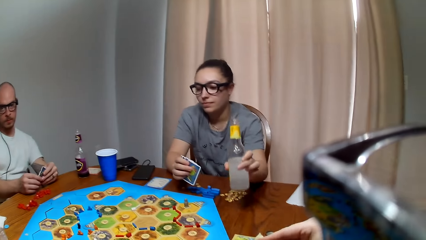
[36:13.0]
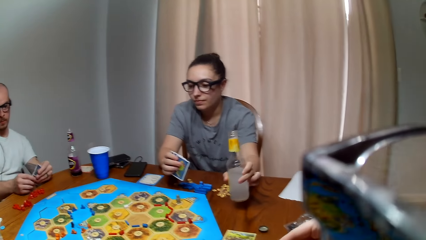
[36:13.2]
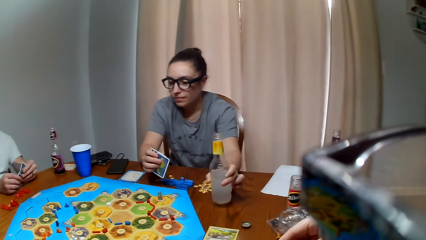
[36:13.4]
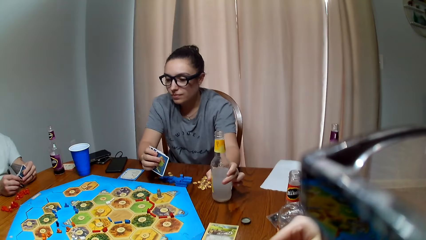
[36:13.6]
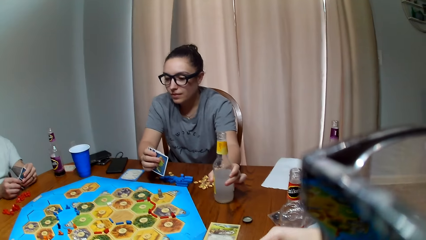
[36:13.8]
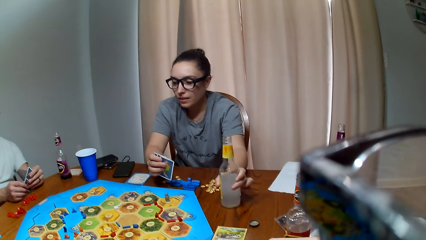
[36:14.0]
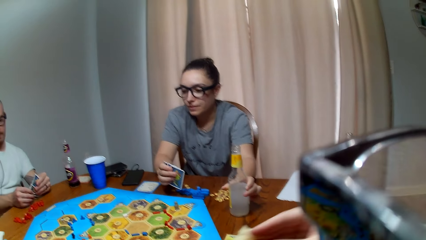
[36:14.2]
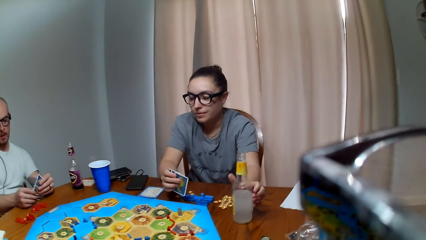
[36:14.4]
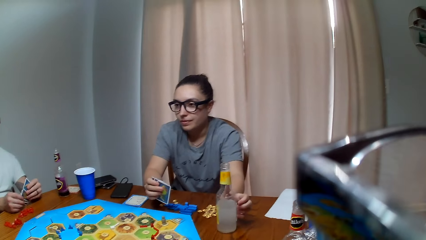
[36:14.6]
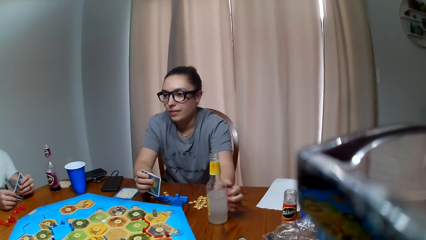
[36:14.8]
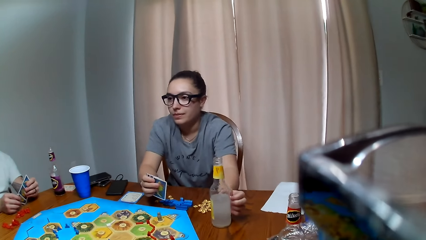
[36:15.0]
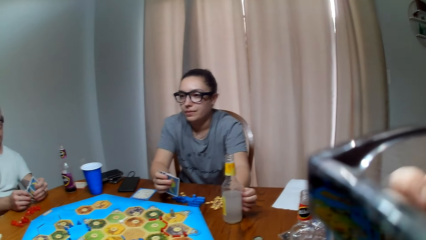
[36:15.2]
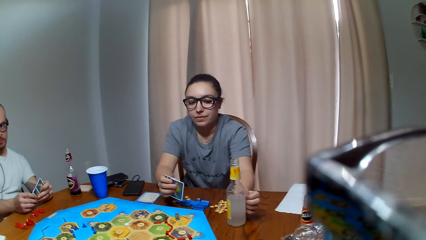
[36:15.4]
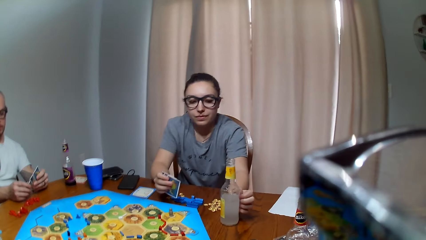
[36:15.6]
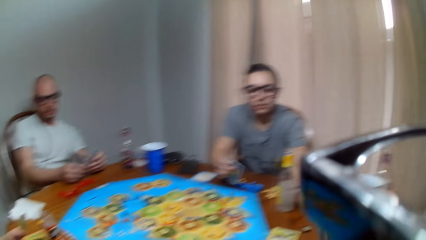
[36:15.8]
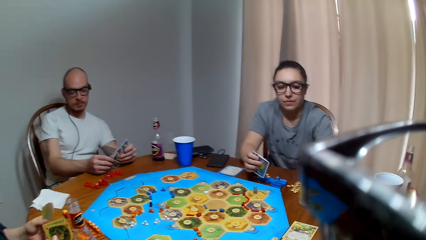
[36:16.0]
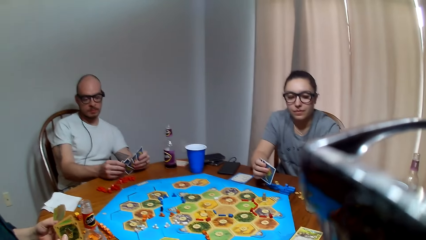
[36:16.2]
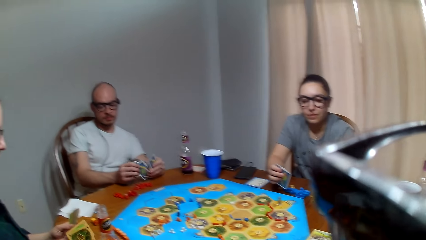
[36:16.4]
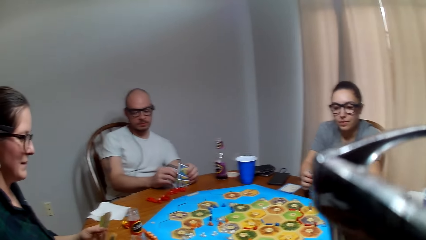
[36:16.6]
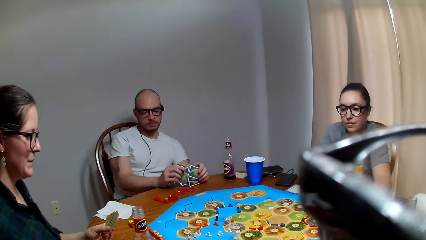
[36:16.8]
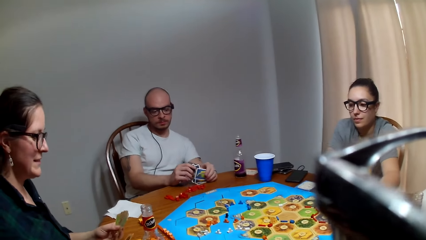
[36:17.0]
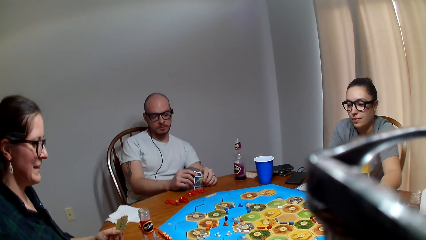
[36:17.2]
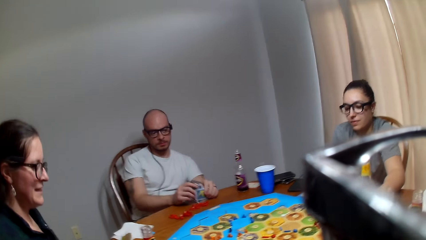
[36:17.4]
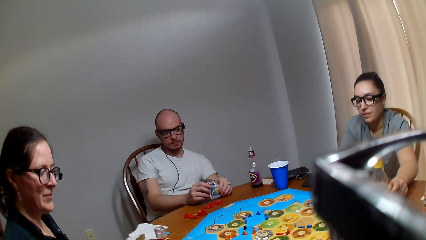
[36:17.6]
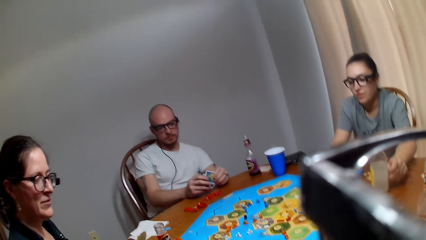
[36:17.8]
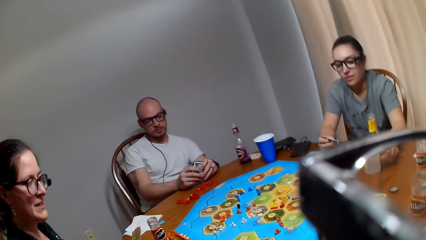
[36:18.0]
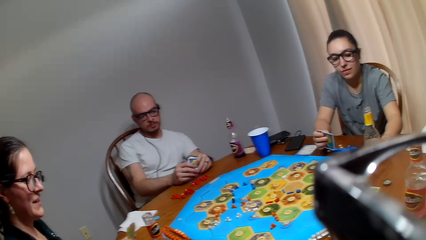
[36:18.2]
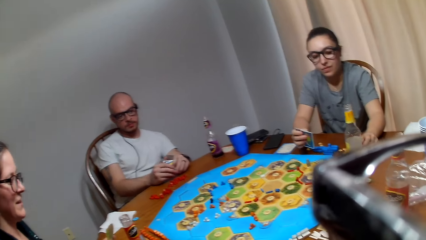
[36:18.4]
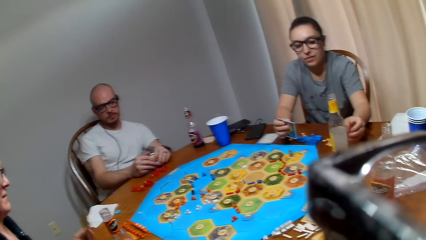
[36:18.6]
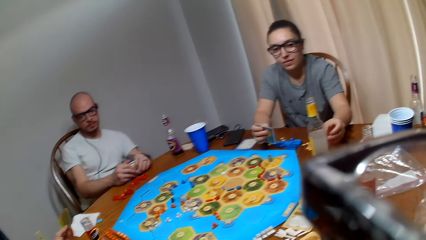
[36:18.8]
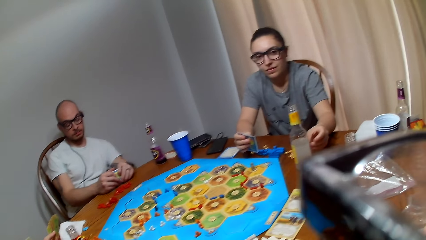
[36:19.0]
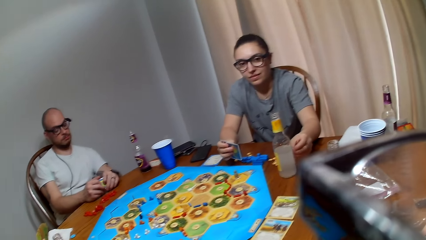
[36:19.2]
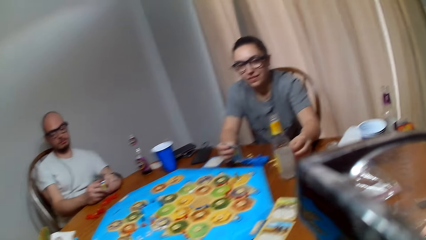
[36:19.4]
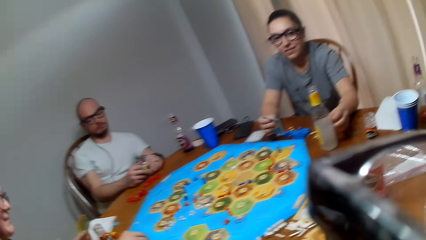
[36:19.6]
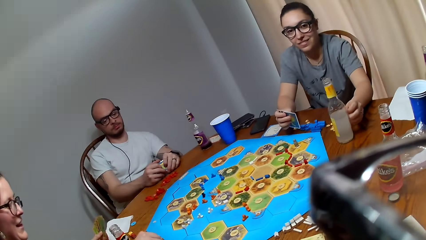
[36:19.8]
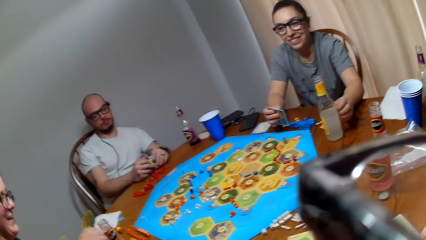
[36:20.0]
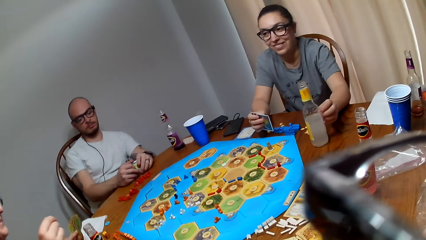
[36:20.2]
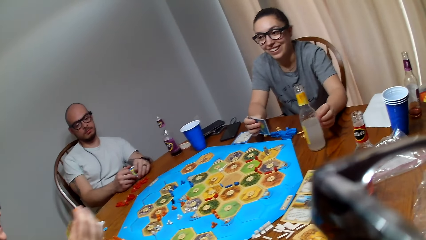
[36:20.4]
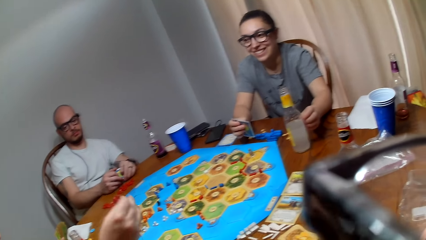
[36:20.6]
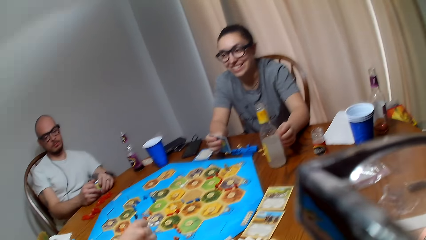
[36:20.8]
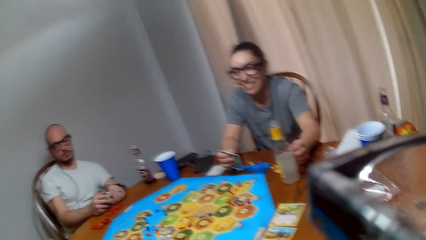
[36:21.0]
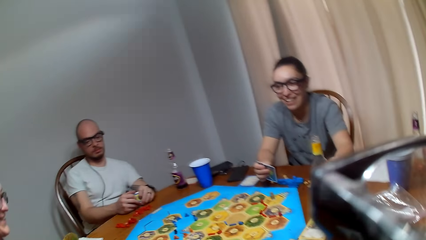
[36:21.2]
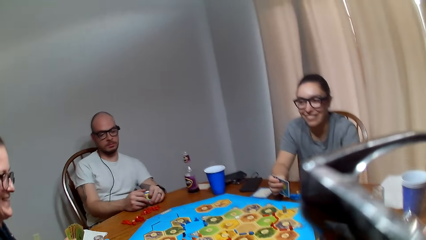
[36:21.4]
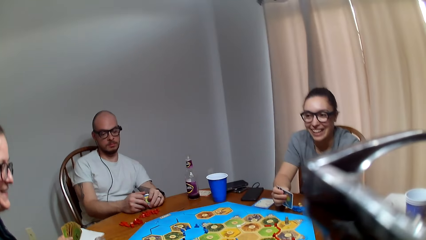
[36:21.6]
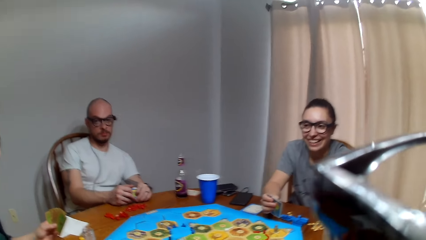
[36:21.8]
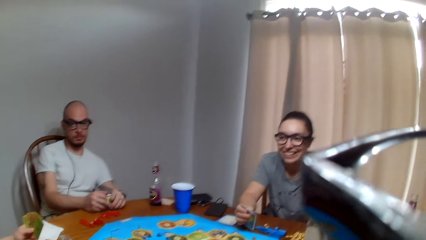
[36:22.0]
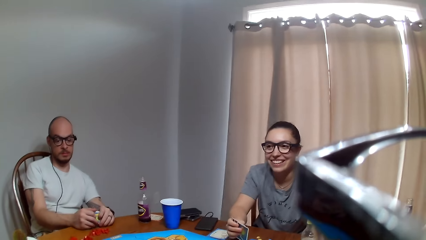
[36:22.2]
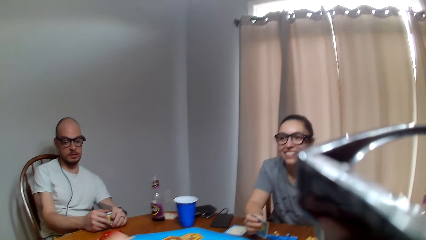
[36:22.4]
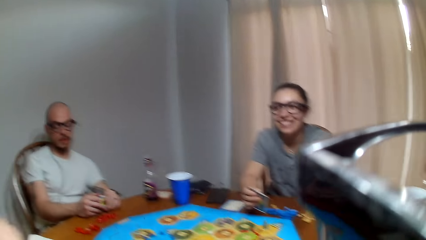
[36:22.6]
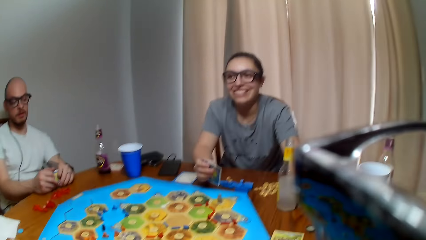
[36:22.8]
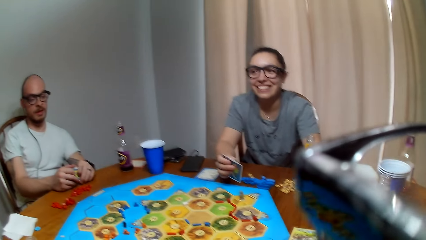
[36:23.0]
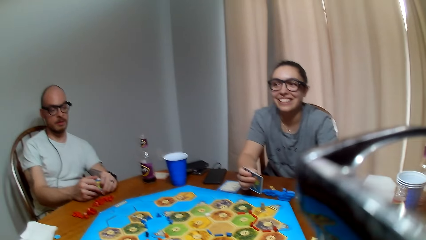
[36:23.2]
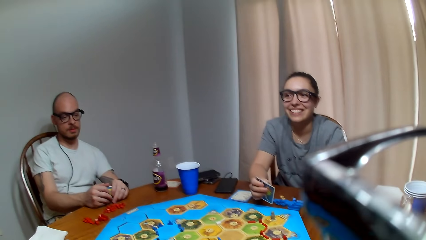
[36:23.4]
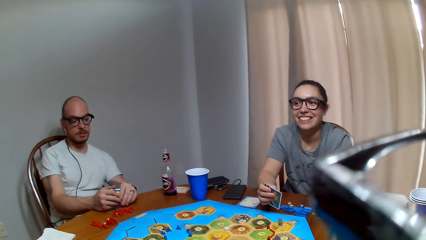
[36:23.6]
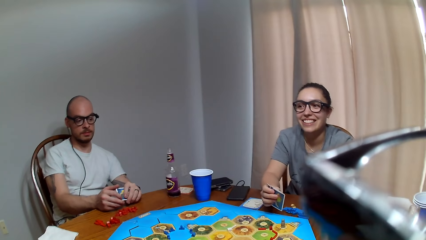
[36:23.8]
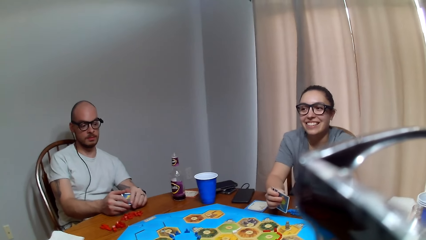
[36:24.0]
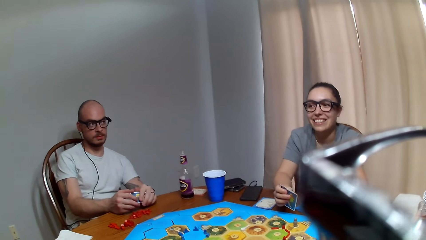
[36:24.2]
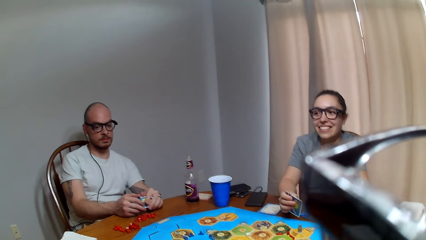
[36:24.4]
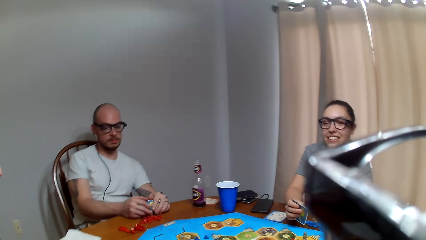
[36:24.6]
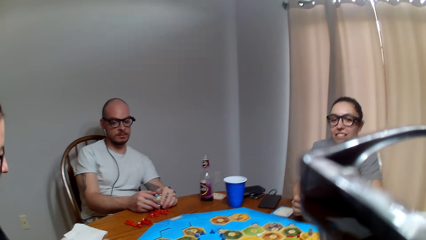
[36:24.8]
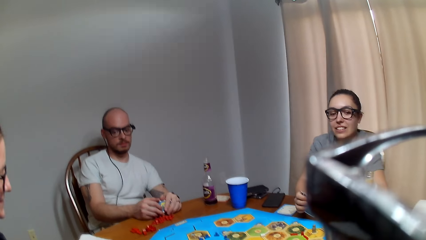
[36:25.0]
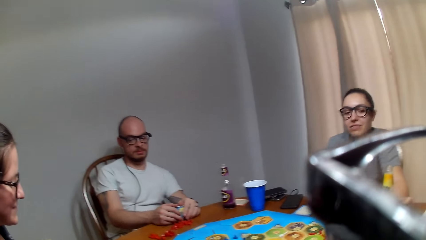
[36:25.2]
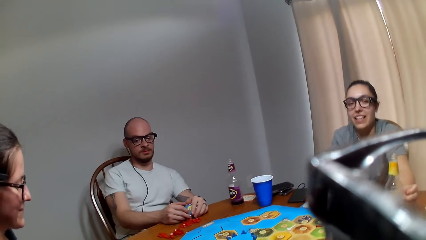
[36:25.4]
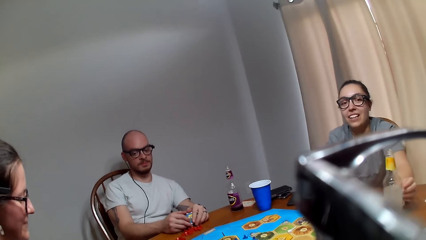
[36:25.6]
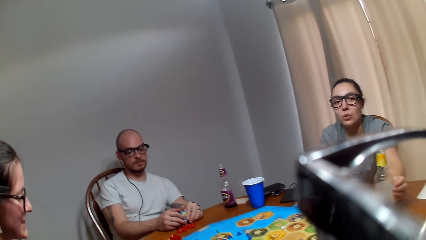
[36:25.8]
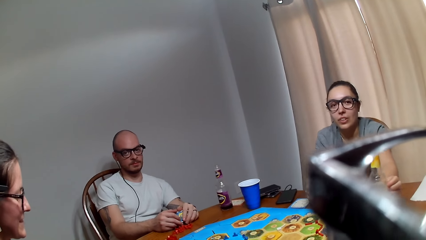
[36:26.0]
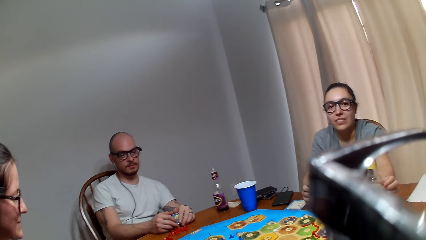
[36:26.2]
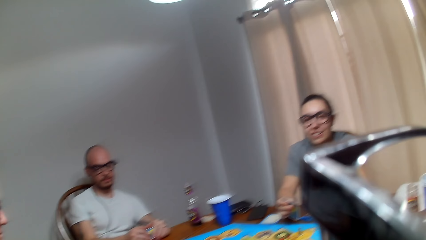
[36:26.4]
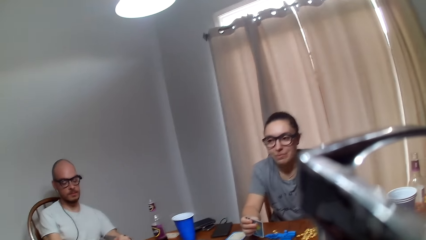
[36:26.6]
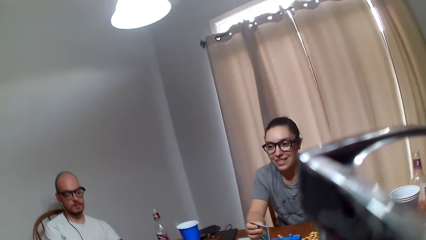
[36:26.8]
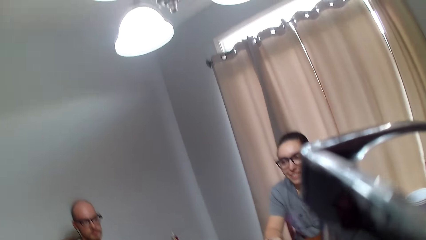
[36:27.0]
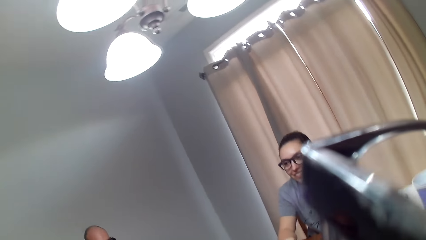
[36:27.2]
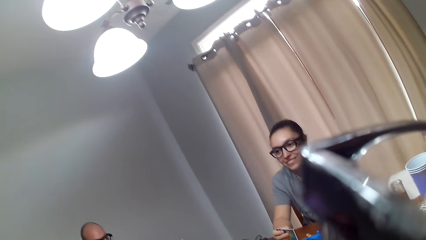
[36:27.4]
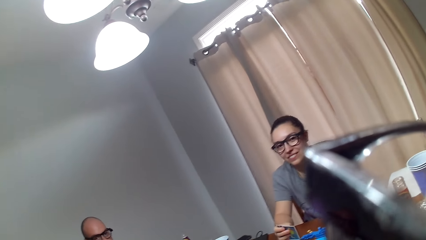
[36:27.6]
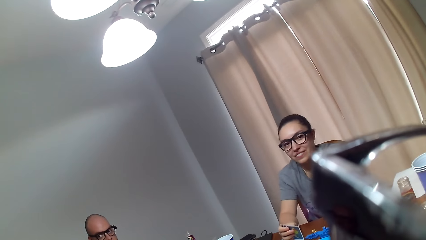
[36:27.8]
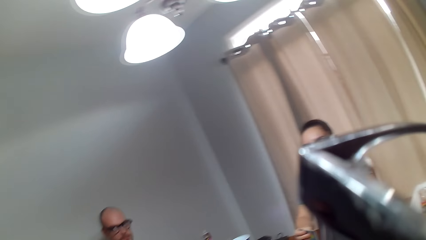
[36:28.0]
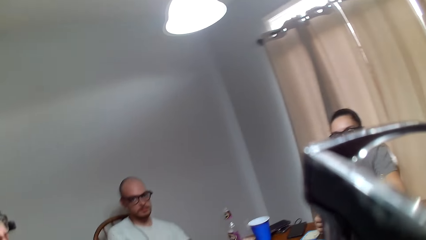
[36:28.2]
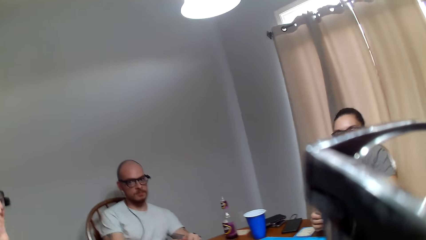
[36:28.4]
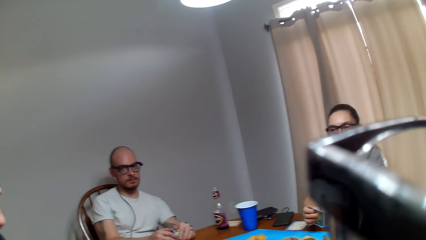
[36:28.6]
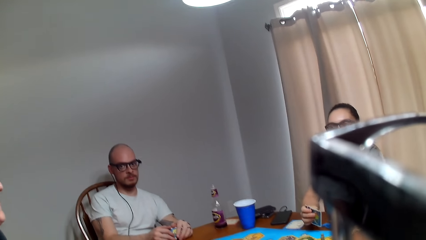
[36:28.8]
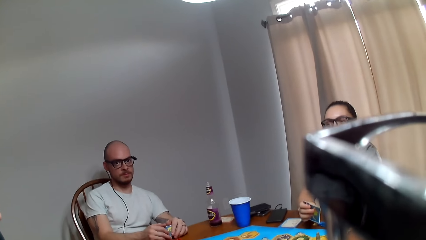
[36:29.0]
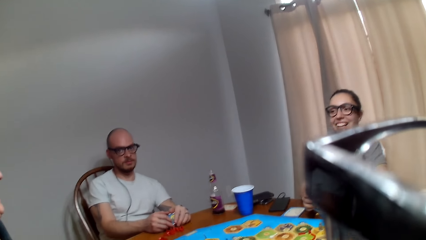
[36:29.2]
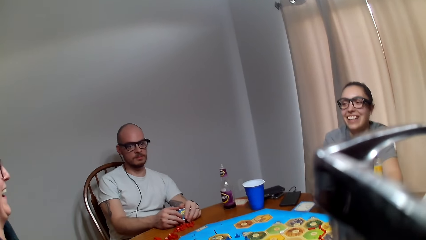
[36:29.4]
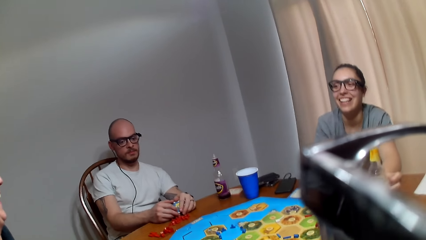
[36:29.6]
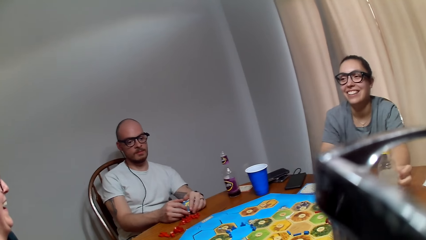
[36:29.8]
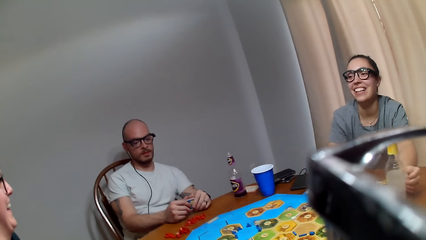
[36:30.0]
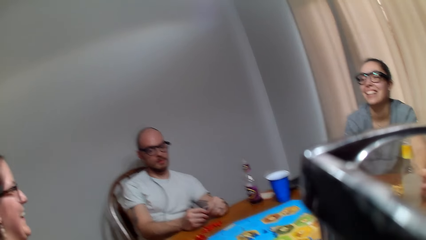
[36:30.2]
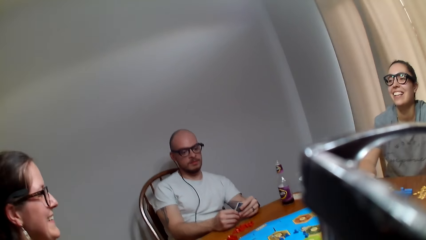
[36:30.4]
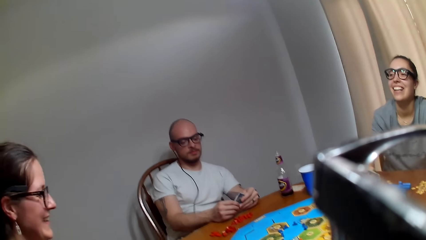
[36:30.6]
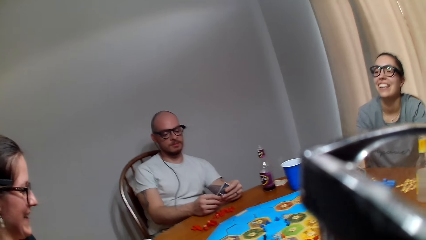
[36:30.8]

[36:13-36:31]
A woman lays the bottle on the table. The camera wearer speaks to another woman. They speak to the other woman again. The other woman converses with the camera wearer. The first woman speaks to the other woman. A man responds to the other woman. The first woman converses with the camera wearer. The camera wearer responds to the first woman. The other woman speaks to the camera wearer. The camera wearer talks to the other woman.
